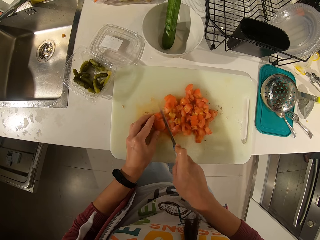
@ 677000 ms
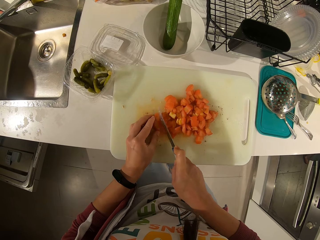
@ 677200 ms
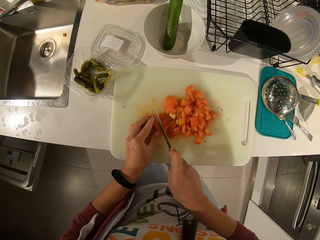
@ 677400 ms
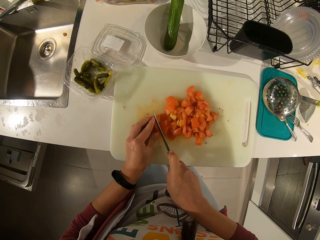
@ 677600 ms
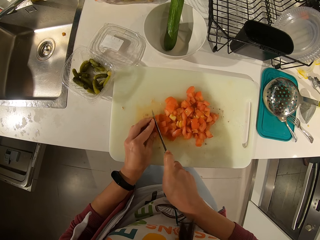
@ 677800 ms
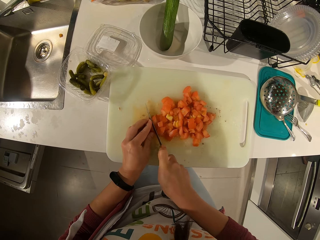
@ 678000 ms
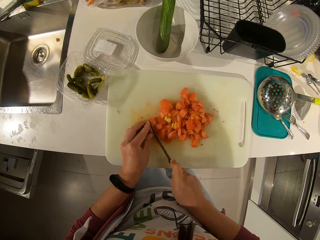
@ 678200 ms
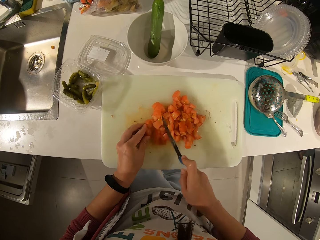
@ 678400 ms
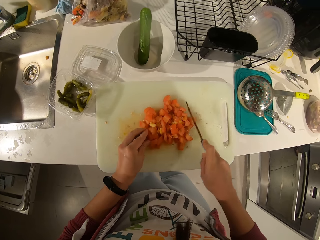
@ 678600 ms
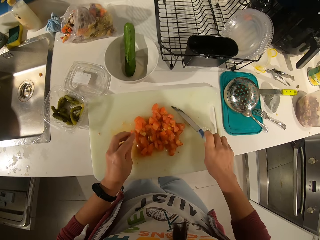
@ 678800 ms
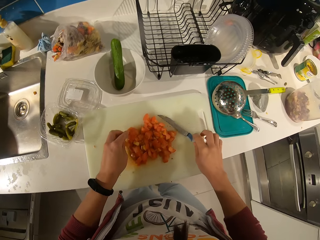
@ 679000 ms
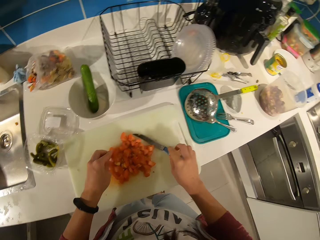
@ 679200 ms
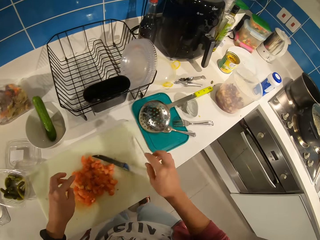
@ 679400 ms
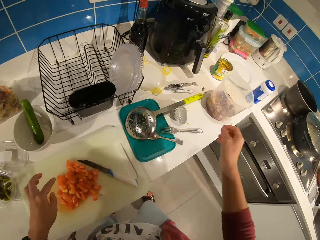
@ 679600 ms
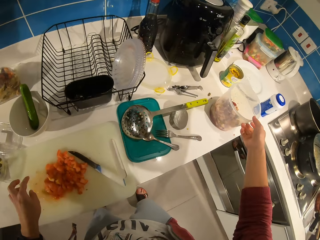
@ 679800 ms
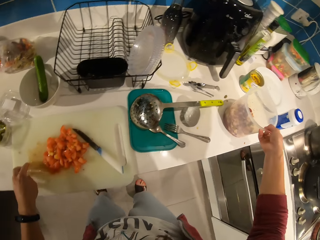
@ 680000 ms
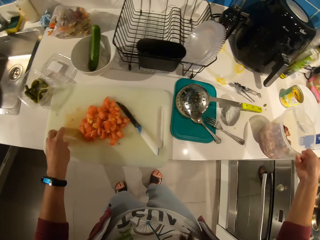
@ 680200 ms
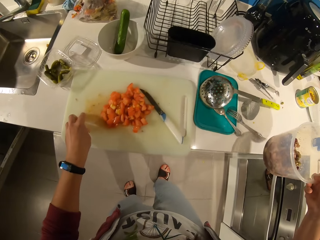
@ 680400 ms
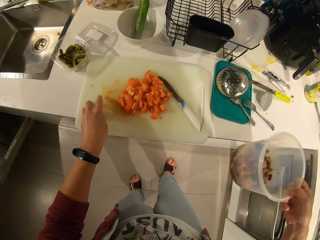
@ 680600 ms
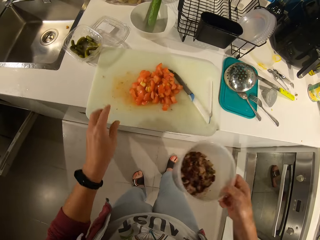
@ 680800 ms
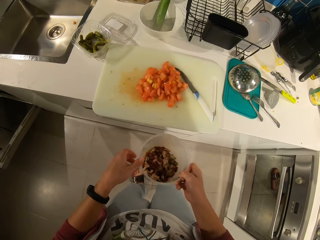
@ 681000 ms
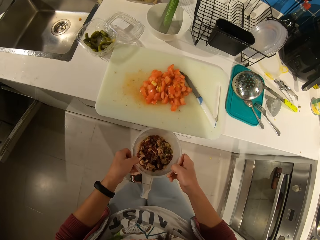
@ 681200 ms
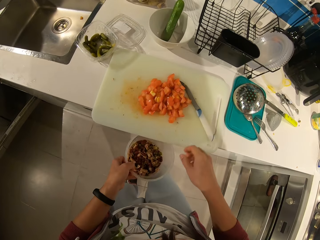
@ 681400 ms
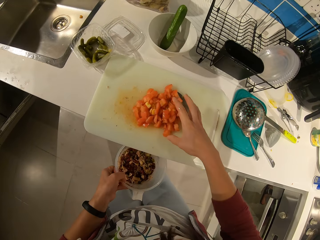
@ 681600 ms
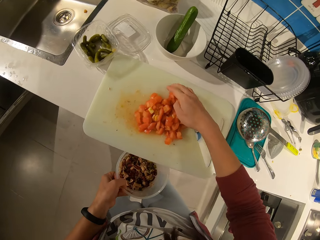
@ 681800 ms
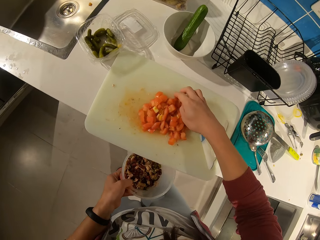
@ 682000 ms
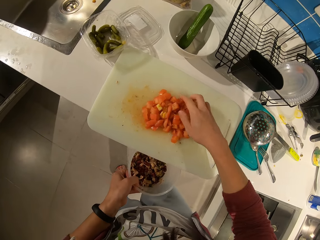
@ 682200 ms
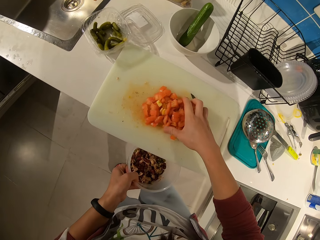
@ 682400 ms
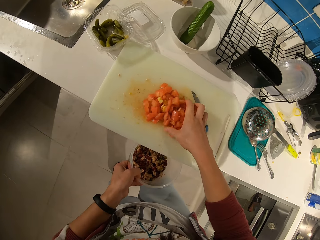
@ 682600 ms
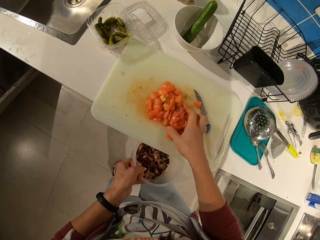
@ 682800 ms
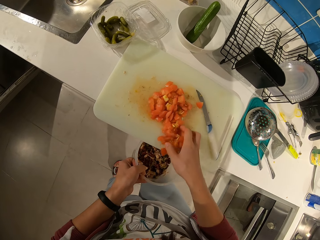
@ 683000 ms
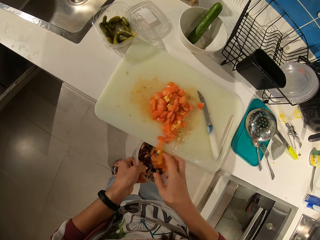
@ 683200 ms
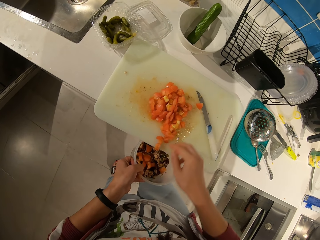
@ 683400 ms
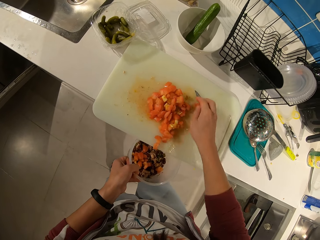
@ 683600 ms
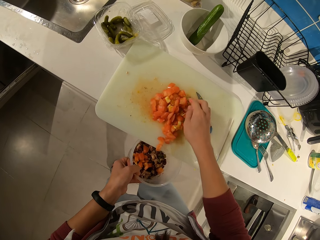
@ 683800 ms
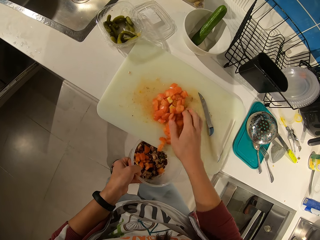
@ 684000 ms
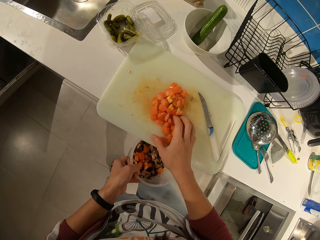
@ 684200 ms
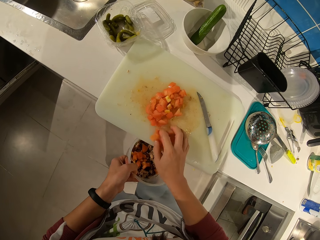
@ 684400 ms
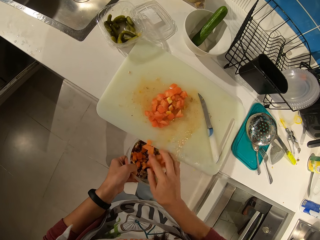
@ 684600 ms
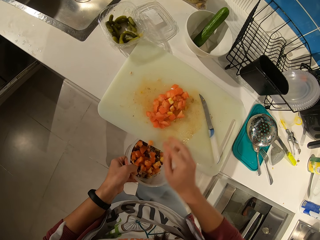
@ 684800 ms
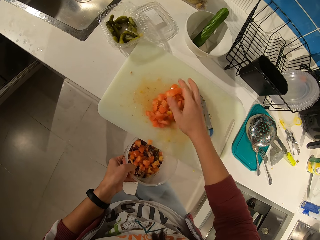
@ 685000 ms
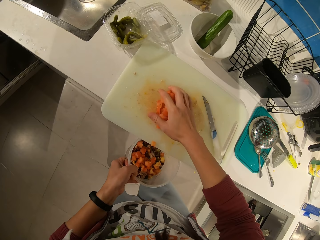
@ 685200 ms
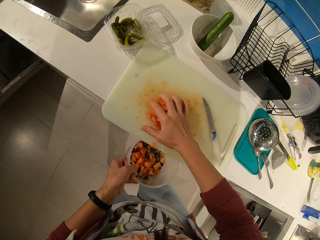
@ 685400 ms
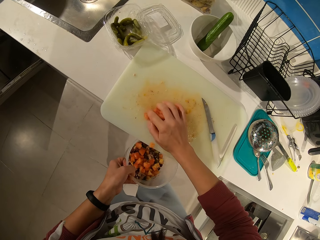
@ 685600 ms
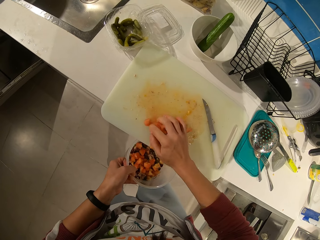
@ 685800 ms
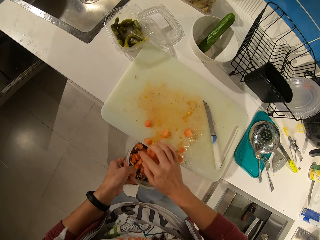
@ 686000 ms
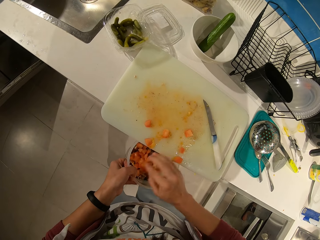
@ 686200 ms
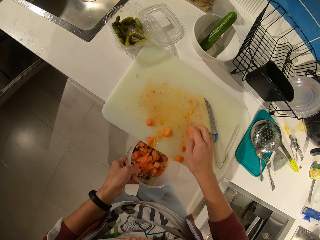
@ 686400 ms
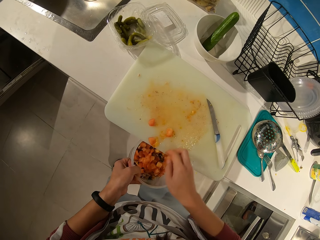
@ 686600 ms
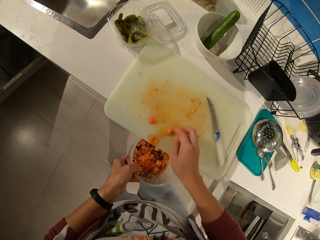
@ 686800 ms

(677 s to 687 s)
The camera wearer drops the knife on the tray. They pick up the bowl. They place the bowl under the tray. They move the tomatoes from the tray to the bowl.

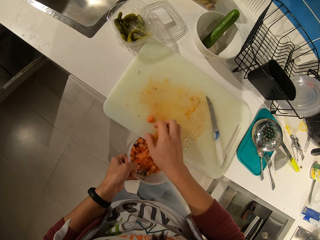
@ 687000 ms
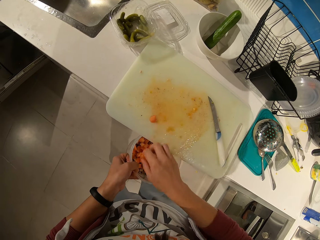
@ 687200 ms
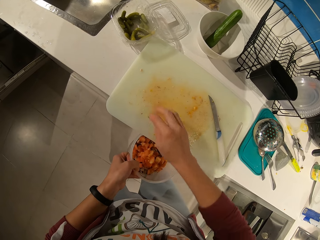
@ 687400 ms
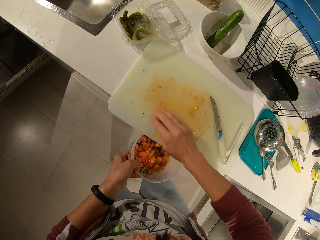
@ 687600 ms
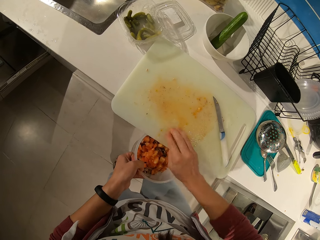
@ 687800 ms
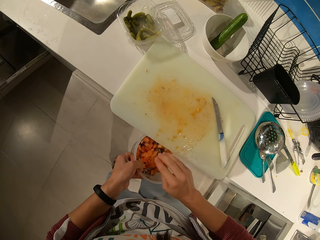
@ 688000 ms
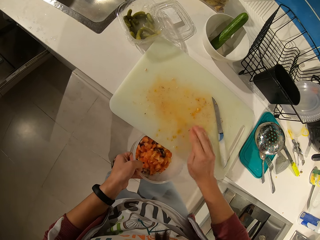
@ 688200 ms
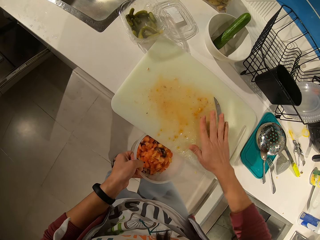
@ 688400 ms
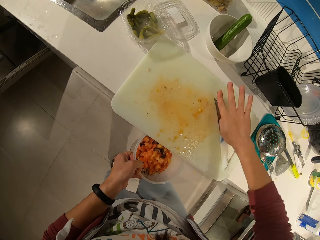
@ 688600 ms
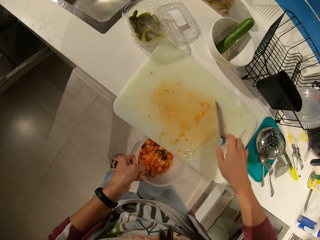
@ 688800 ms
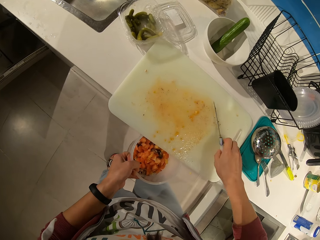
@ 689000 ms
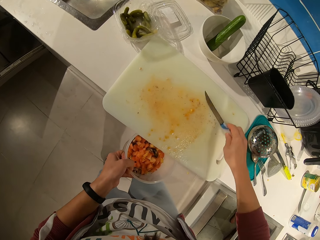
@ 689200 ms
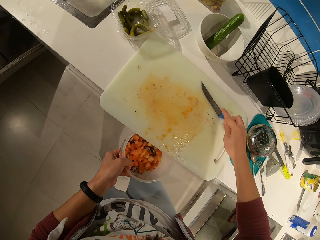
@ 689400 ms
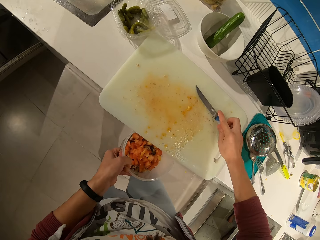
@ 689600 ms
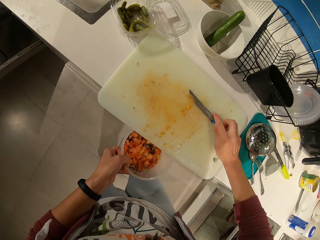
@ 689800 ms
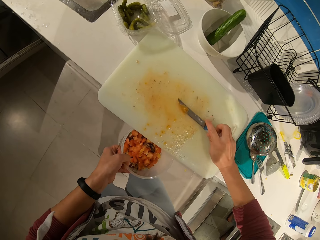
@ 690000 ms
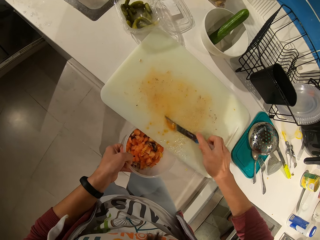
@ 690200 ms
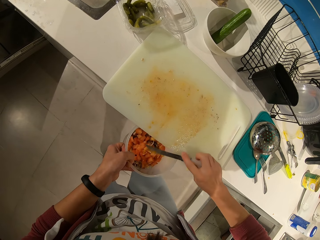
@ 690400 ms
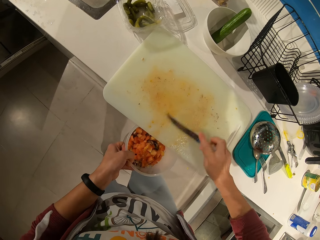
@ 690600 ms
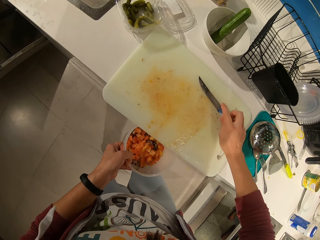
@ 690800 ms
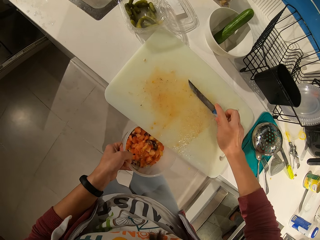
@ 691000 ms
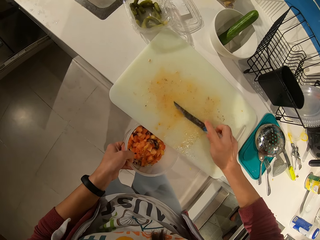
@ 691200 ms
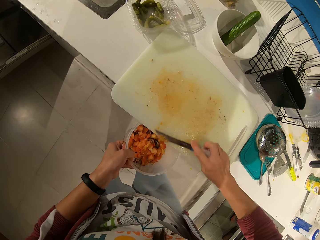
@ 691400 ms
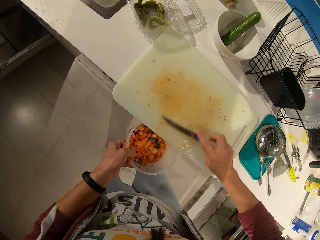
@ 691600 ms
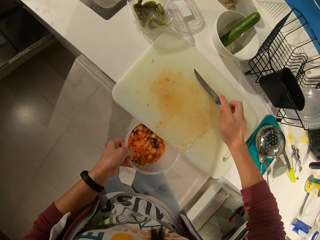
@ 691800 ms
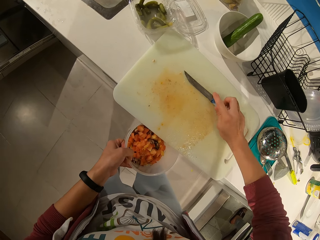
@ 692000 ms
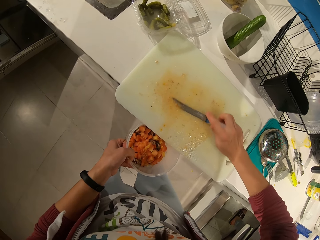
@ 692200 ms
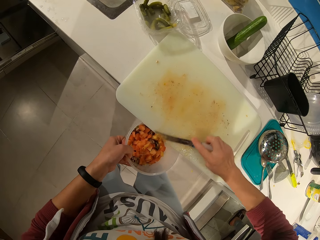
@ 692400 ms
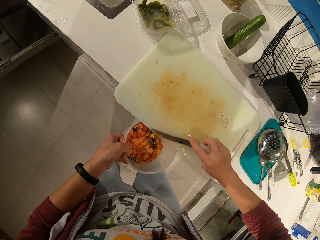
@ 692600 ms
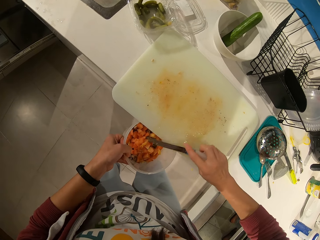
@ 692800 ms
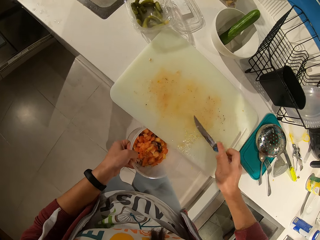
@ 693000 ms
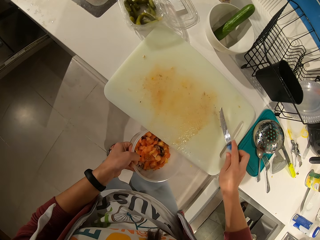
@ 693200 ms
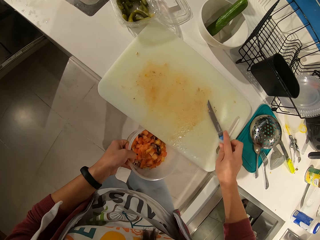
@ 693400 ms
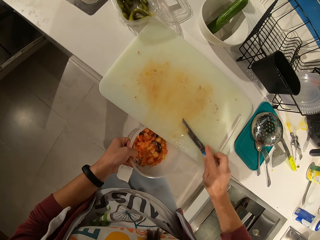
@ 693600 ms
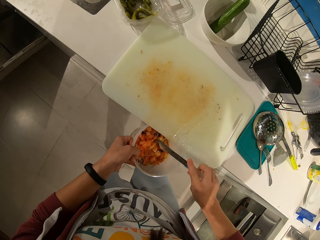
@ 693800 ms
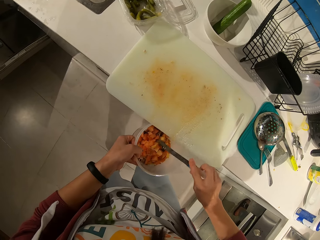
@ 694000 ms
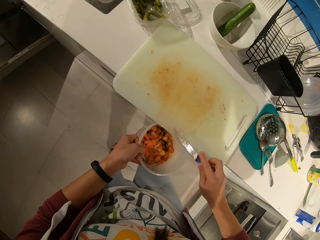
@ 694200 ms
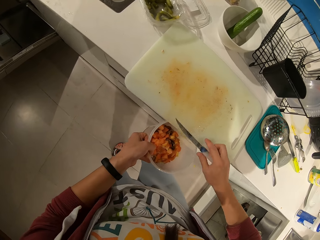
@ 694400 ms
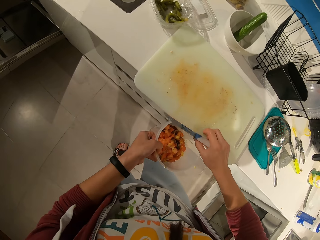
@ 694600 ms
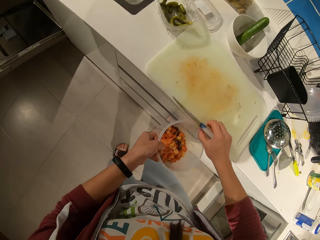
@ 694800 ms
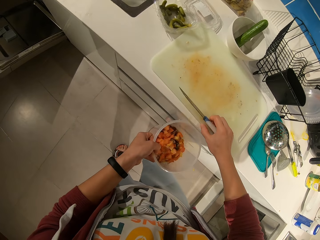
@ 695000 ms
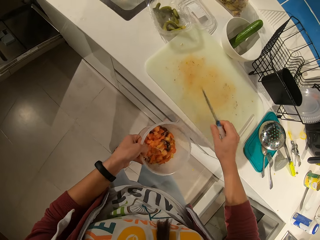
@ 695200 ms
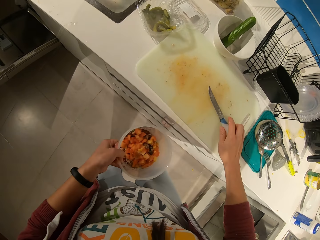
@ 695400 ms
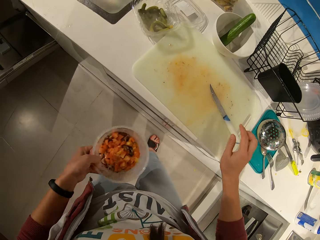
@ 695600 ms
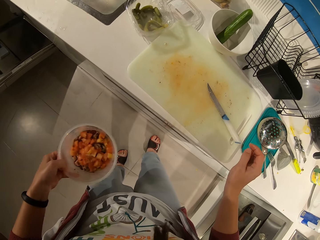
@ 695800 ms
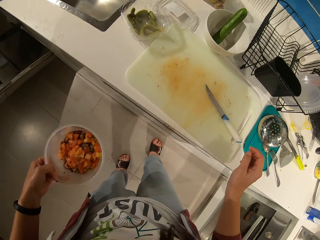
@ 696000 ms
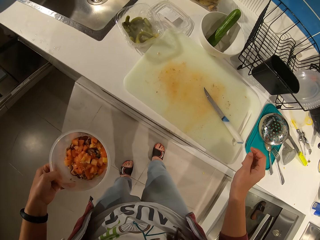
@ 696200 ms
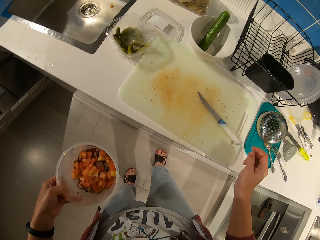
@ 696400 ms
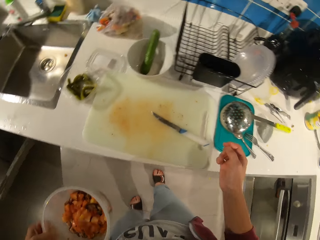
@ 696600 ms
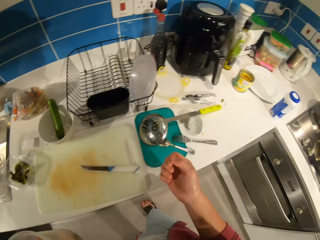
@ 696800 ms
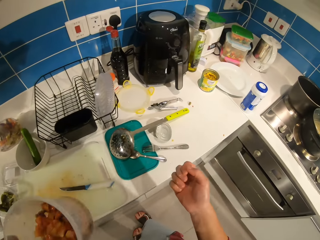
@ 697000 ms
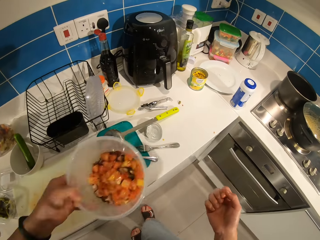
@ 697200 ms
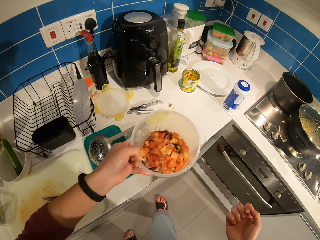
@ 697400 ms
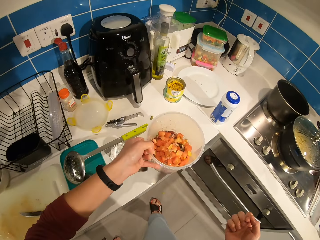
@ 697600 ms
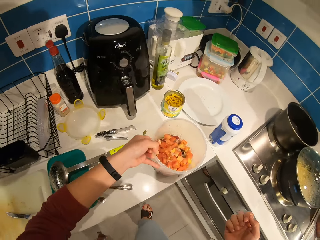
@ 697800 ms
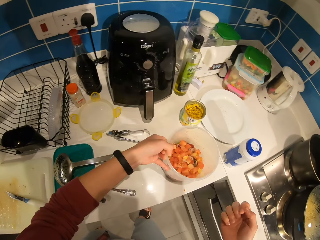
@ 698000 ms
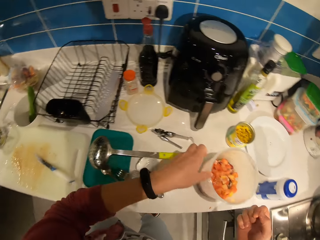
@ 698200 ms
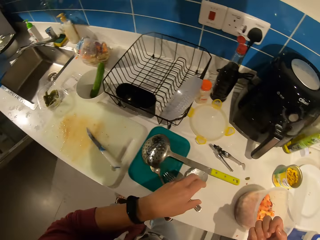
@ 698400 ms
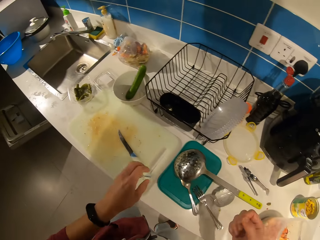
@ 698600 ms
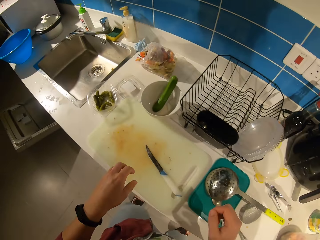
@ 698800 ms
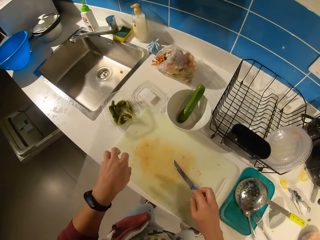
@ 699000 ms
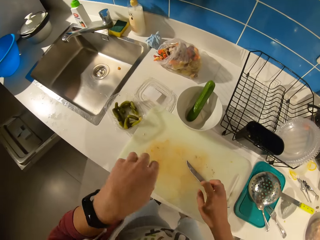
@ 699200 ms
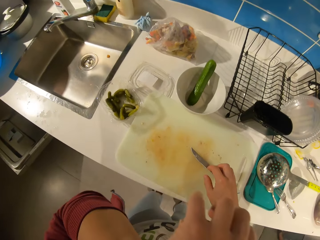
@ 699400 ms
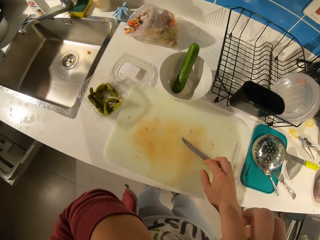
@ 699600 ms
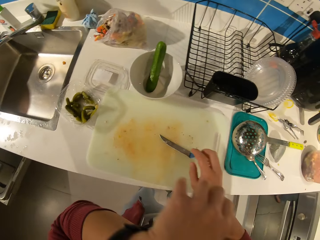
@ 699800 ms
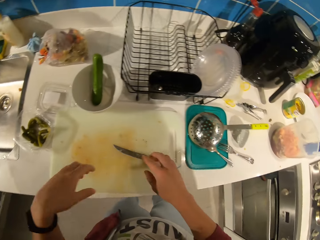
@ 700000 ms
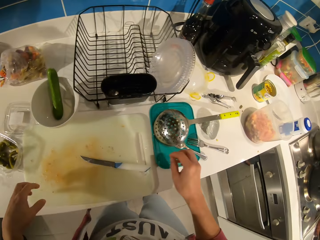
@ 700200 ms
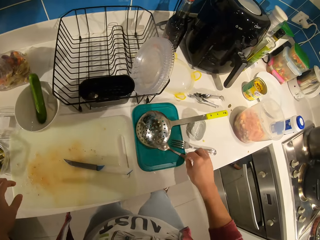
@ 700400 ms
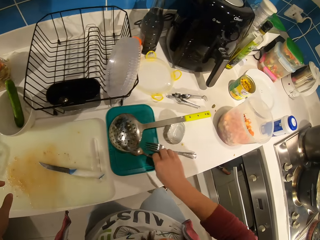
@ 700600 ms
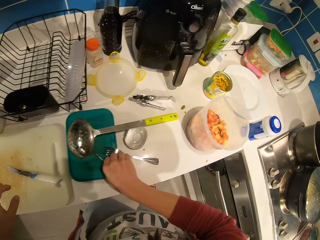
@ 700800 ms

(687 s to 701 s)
The camera wearer picks up the knife. She scoops the tomatoes on the tray to the bowl with the knife. She wipes the chopping board with the knife. She moves the tray. She drops the knife. She drops the bowl on the counter. She cleans her eye with her hand. She looks around.
